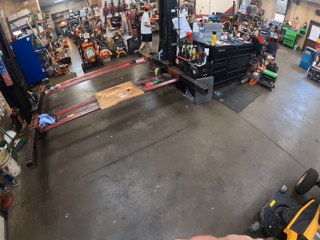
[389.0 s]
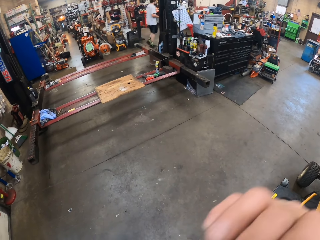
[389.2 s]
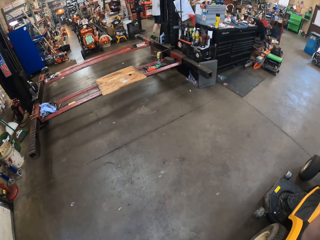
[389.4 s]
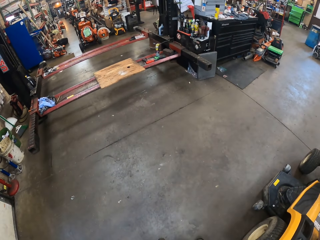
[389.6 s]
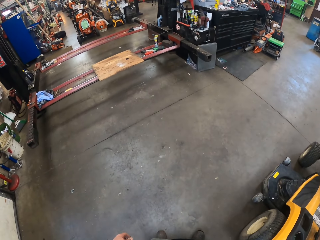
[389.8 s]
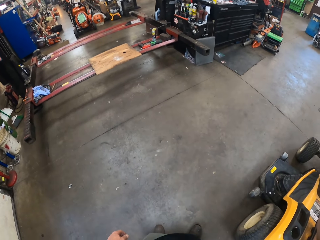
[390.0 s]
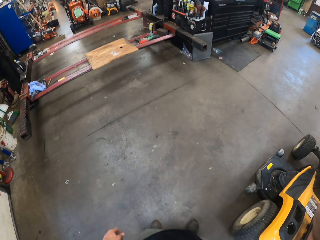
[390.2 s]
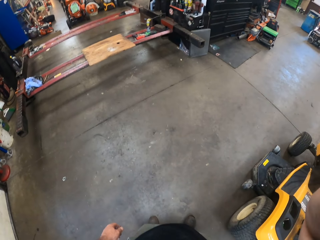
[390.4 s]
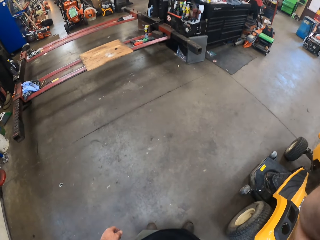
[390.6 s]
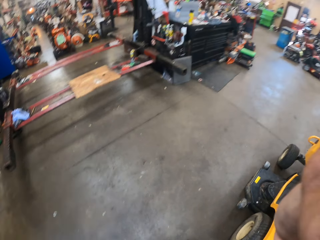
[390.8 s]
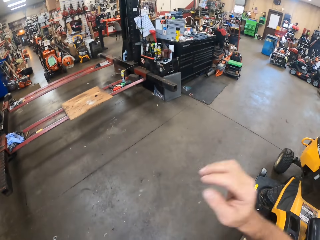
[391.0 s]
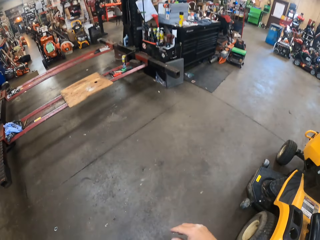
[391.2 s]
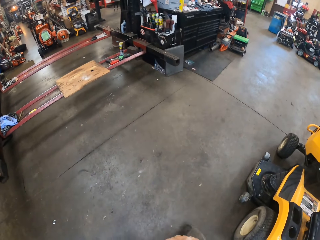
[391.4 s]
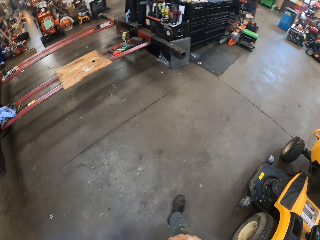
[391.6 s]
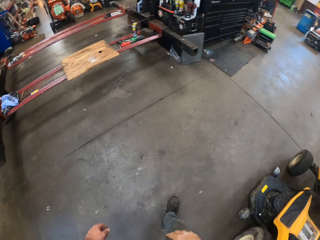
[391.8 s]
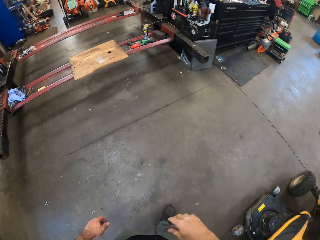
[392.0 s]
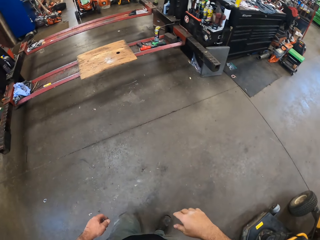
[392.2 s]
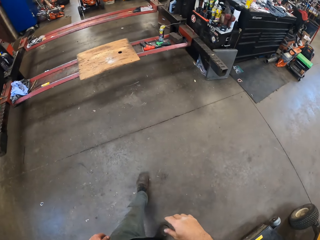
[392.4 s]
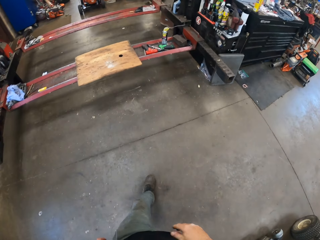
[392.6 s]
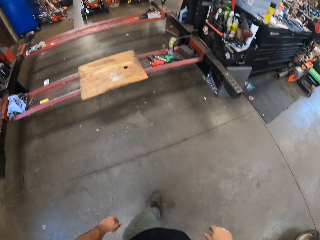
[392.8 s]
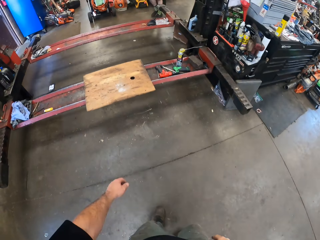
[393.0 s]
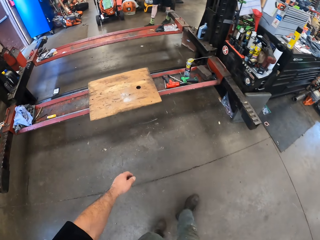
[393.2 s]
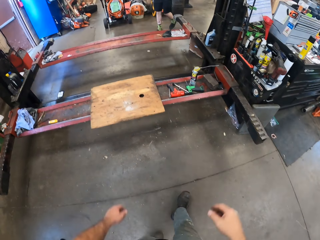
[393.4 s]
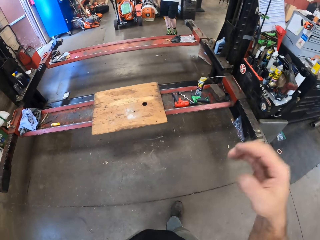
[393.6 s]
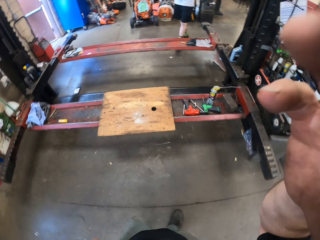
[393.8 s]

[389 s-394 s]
The camera wearer touches the face. They walk around the garage.
